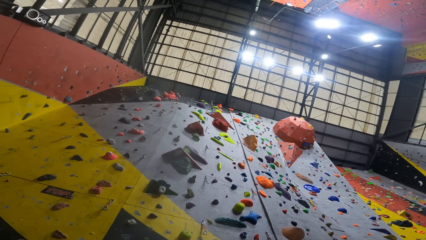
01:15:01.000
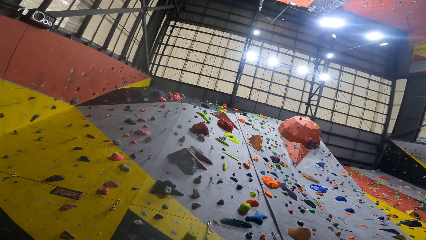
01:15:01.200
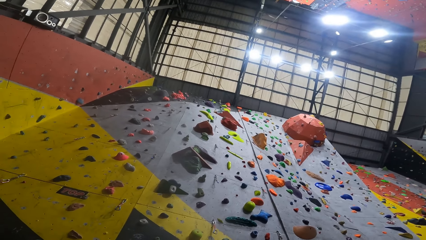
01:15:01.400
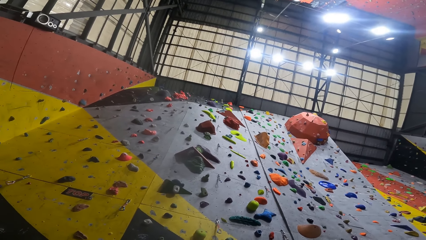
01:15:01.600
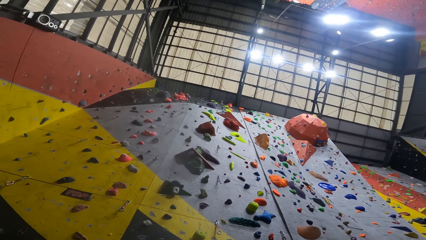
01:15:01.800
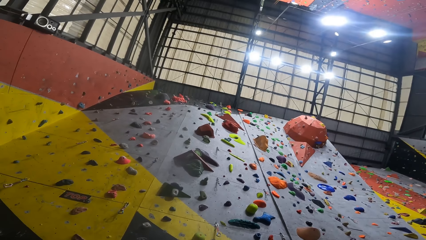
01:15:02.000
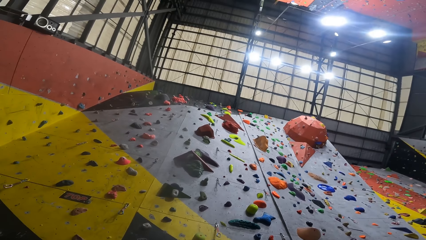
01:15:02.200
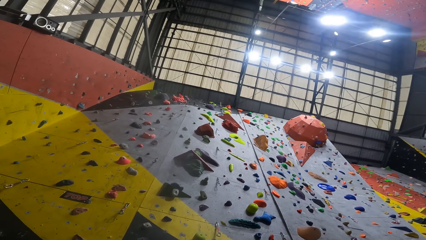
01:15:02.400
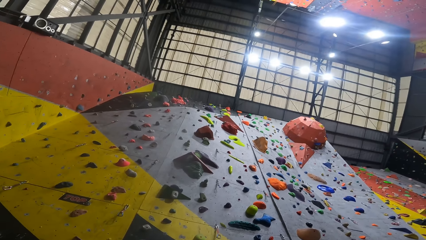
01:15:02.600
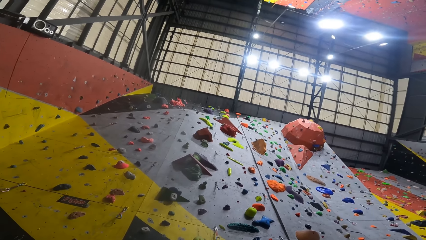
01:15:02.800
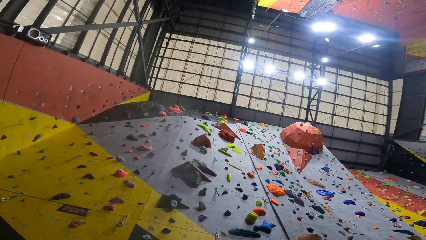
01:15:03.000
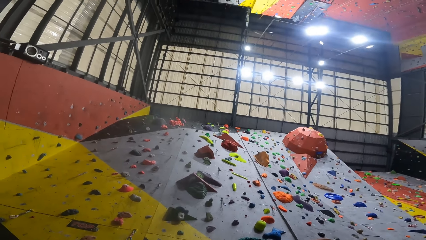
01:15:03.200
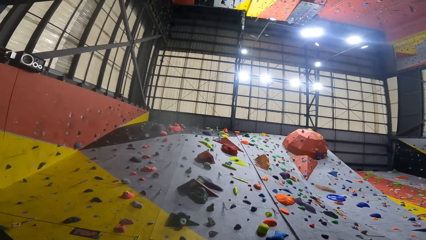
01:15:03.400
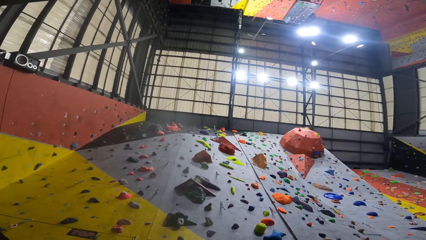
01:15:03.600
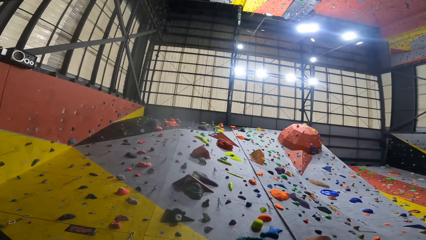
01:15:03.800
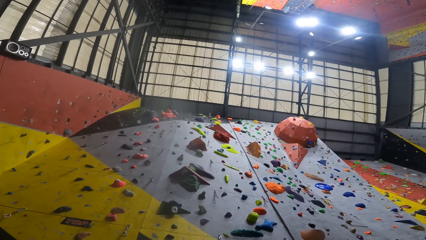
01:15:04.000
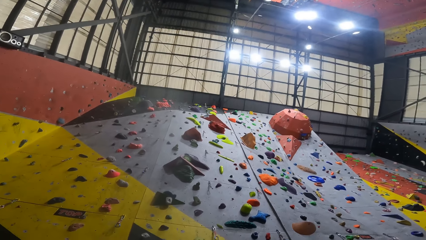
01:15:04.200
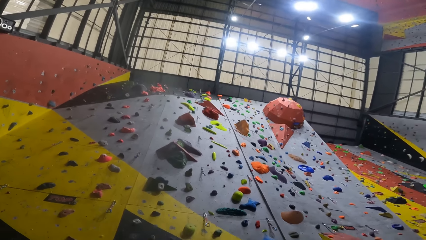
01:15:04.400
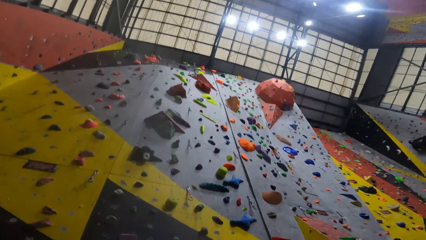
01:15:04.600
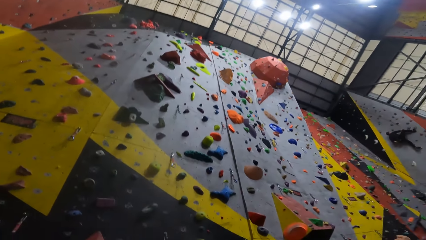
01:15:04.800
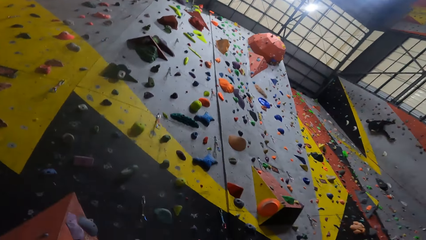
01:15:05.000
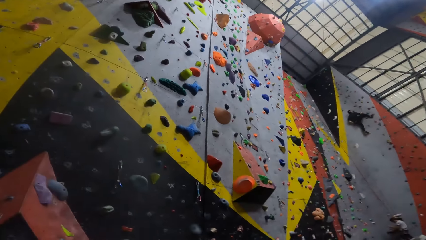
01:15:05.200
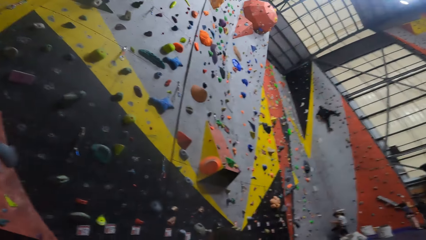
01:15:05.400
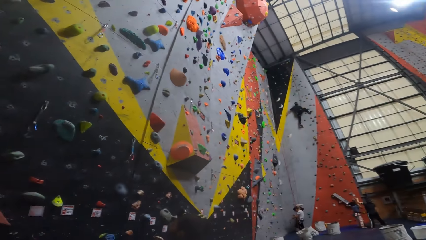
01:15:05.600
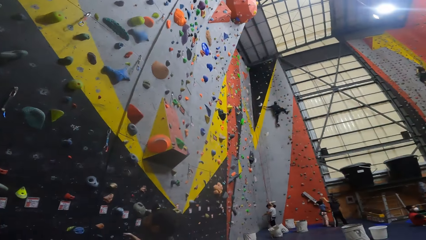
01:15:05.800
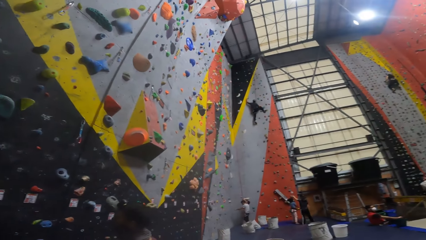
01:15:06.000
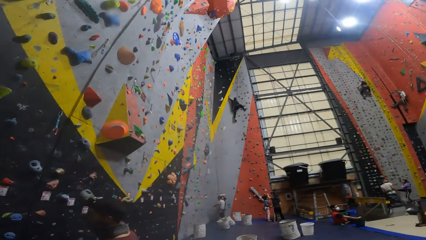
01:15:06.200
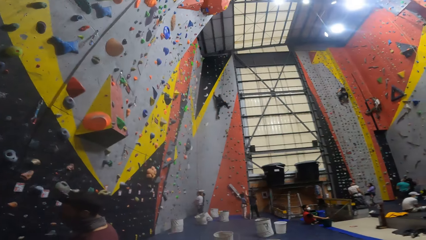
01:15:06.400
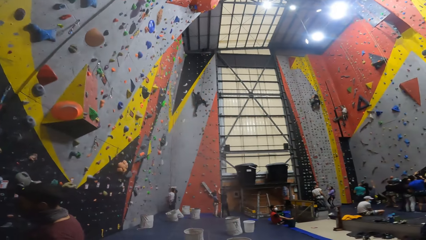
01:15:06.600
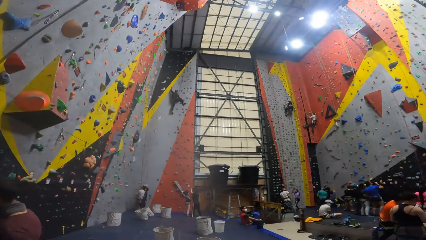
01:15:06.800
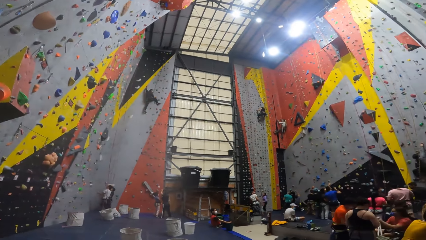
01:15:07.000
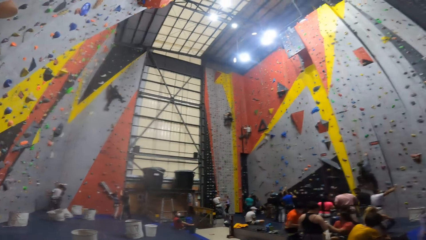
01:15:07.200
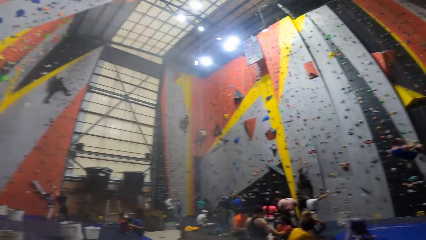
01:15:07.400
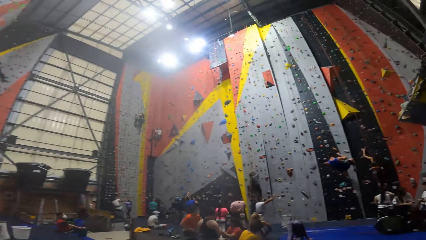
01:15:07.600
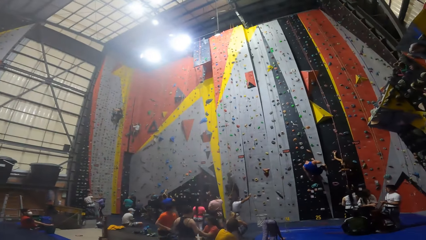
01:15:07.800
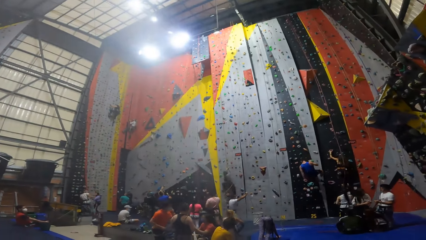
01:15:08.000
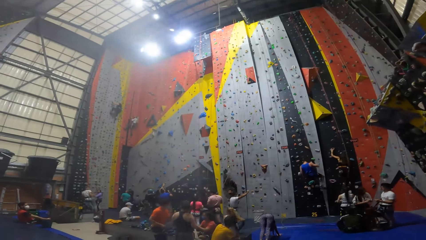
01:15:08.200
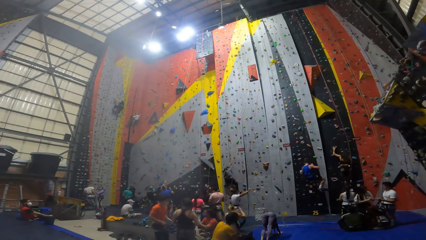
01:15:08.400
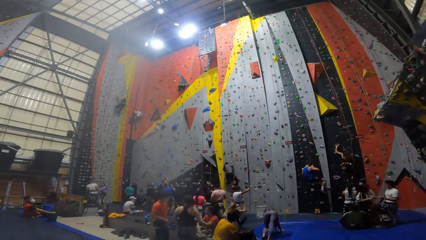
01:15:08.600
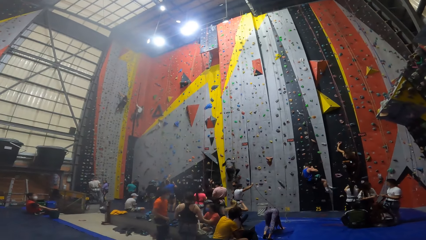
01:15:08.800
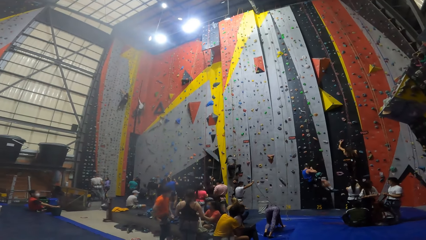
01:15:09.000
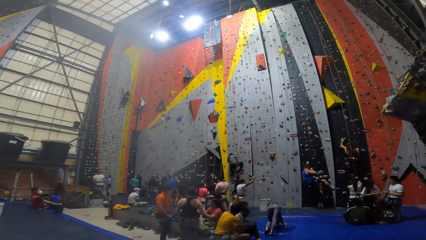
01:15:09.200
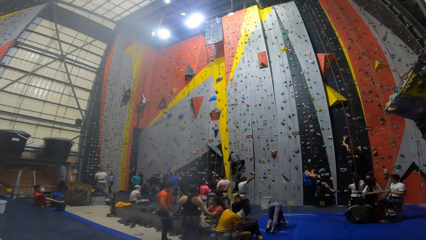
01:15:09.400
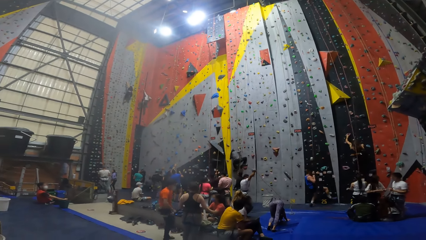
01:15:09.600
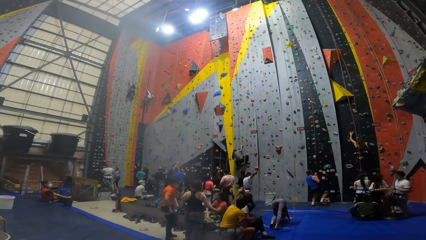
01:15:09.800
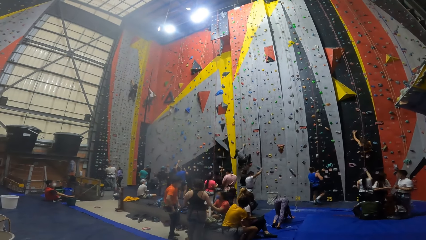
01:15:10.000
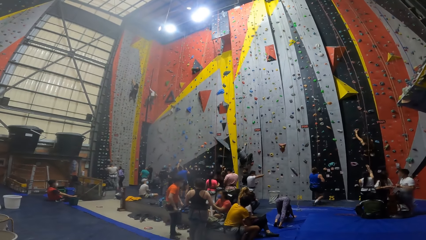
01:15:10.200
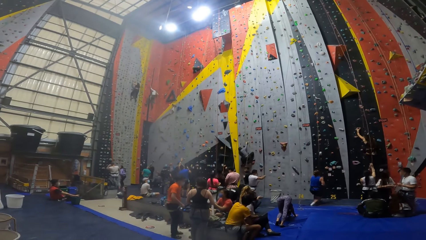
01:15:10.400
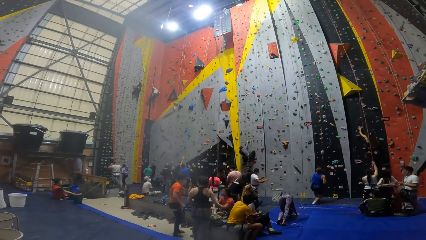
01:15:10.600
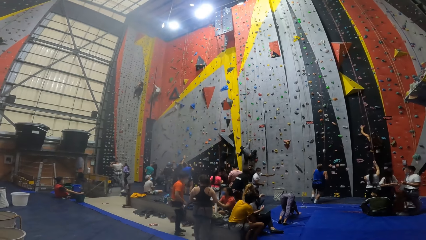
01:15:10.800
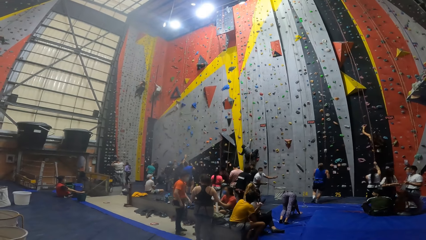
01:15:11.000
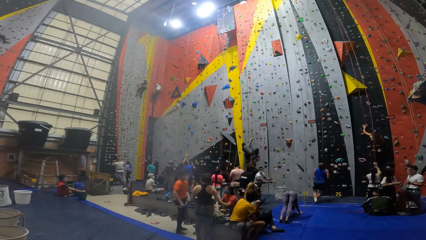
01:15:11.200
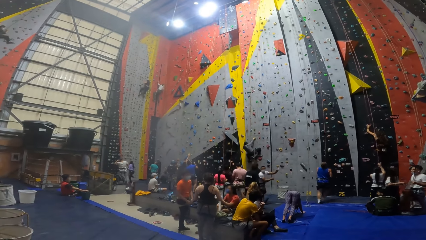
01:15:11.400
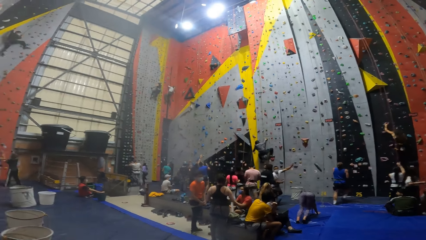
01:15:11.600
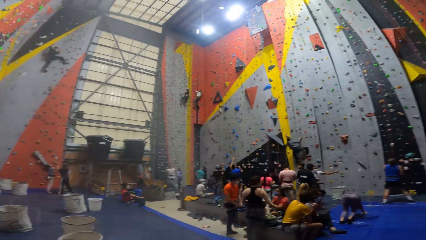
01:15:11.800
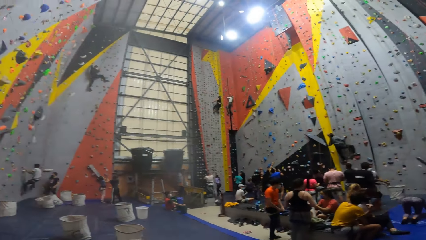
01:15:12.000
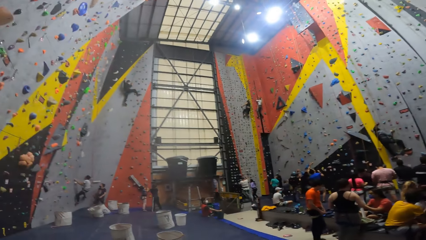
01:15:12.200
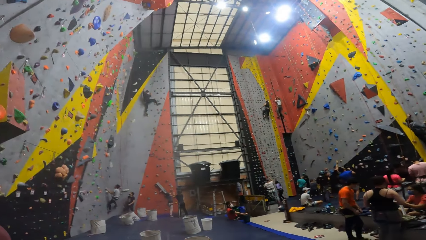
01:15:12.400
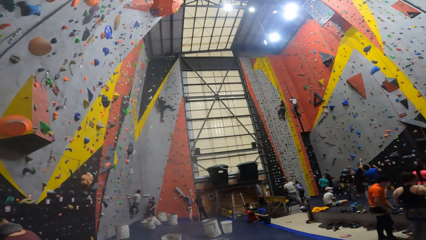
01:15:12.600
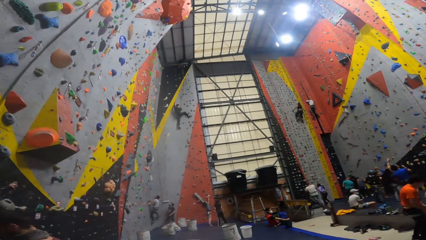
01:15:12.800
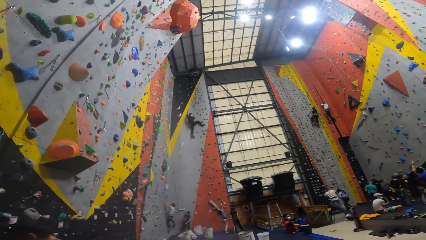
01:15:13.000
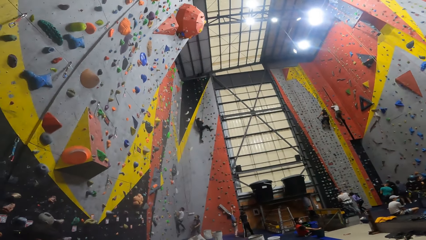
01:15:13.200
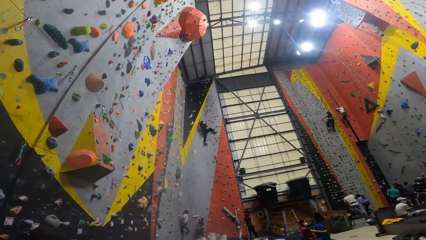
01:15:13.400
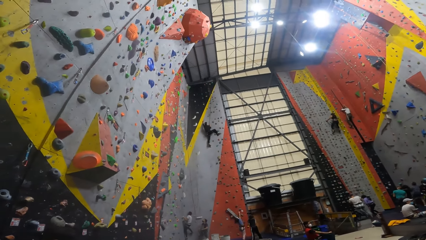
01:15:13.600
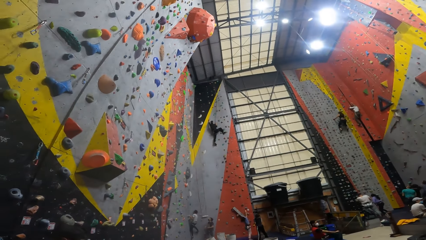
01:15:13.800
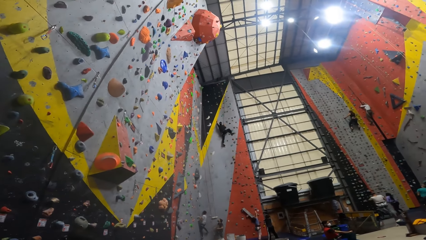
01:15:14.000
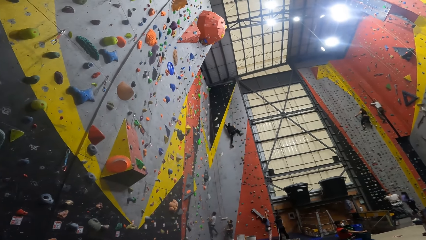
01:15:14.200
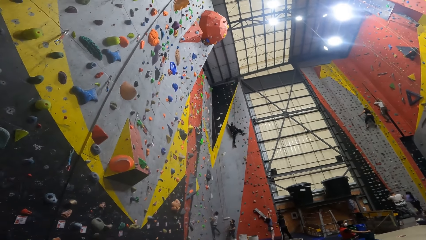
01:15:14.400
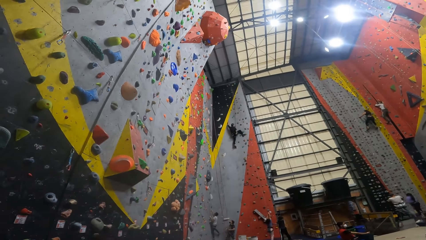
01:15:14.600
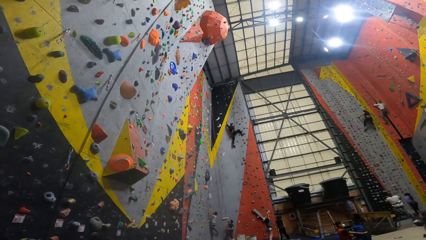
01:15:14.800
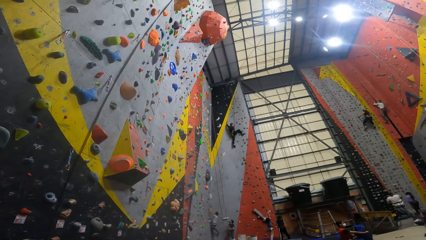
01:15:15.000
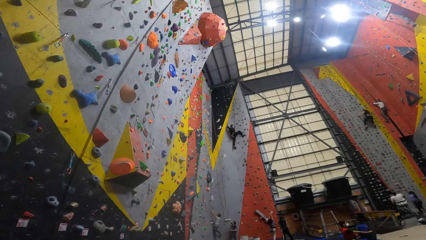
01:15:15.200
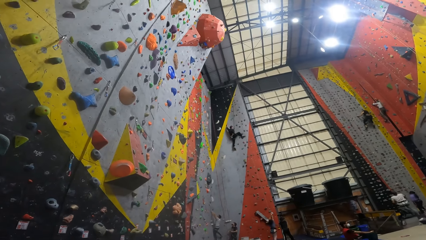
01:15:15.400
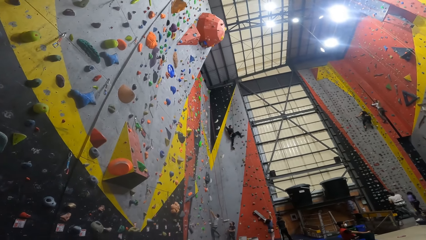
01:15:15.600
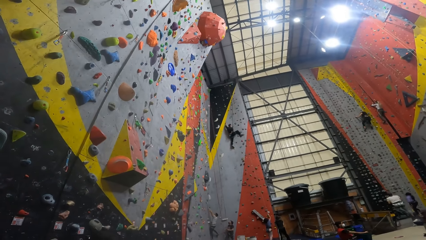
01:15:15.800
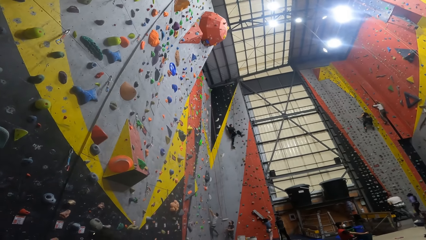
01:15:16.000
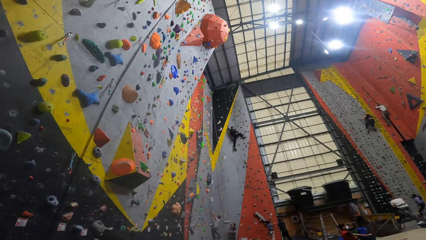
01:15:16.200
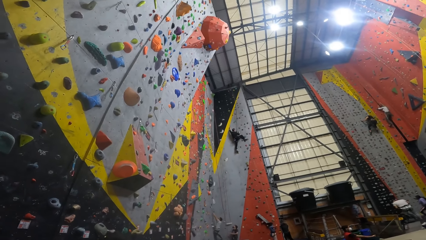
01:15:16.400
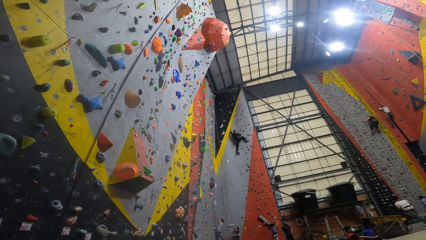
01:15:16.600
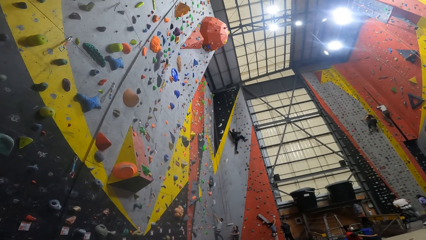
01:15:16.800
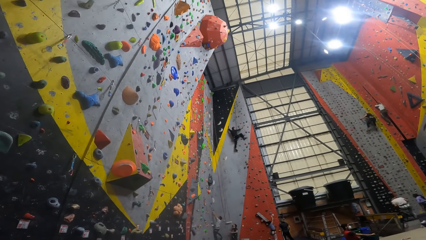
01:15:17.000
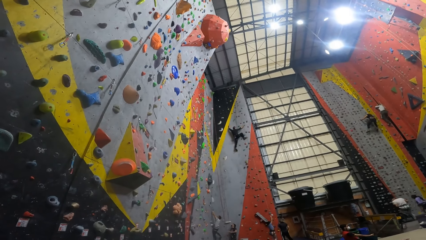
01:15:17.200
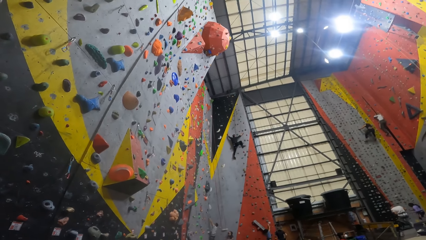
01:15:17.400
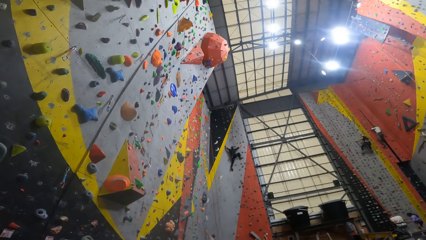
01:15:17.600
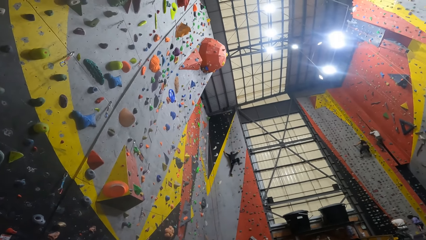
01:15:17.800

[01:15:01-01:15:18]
The camera wearer looks around. A person swings down from a wall. The camera wearer looks around.
